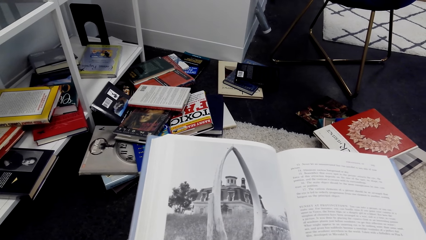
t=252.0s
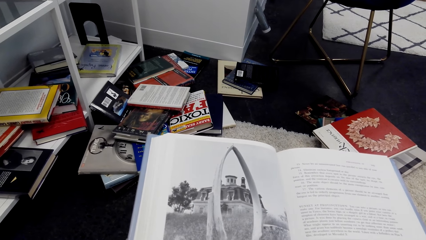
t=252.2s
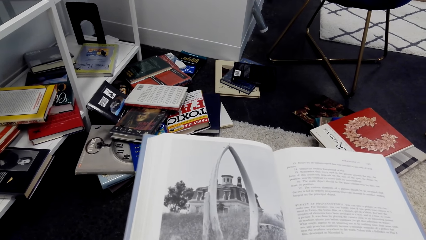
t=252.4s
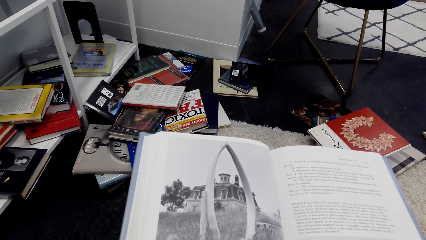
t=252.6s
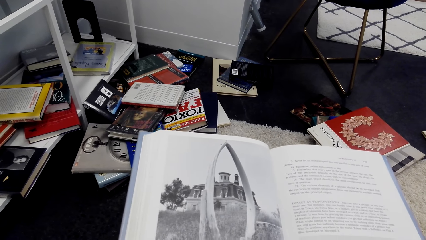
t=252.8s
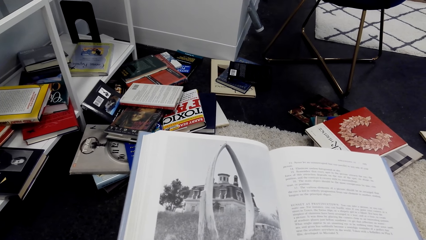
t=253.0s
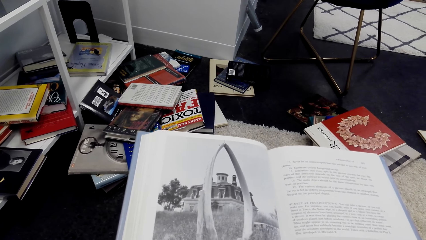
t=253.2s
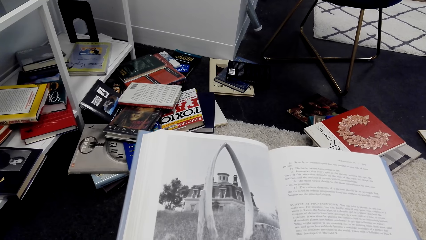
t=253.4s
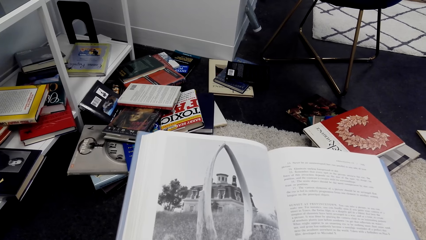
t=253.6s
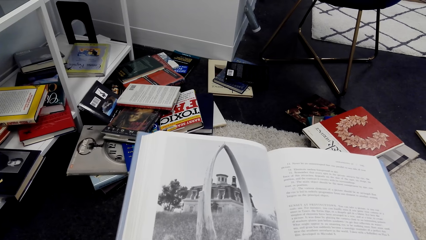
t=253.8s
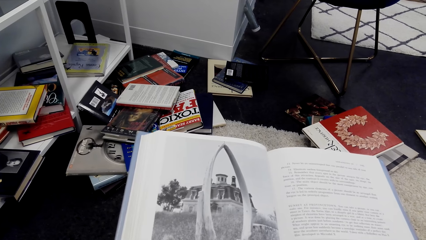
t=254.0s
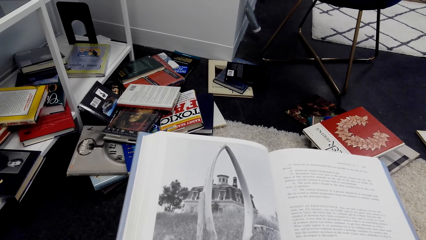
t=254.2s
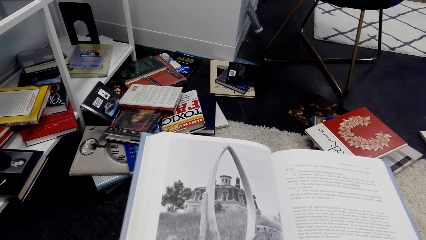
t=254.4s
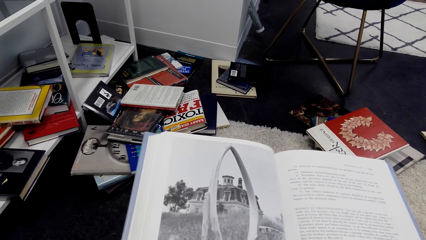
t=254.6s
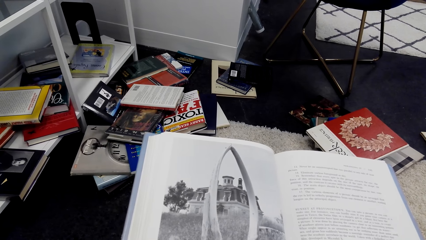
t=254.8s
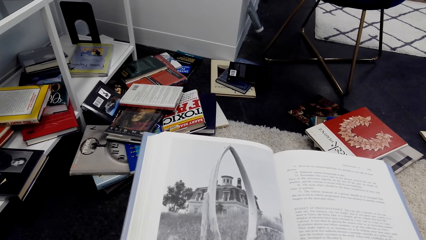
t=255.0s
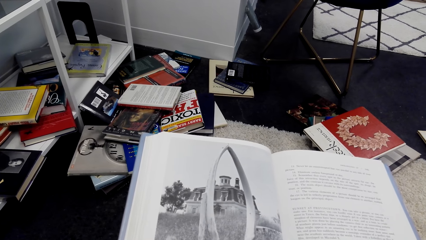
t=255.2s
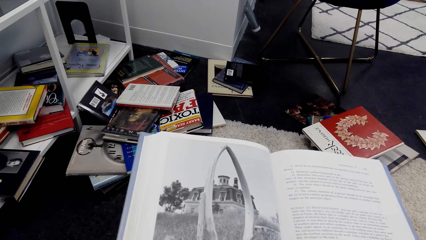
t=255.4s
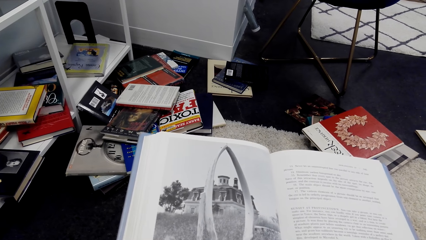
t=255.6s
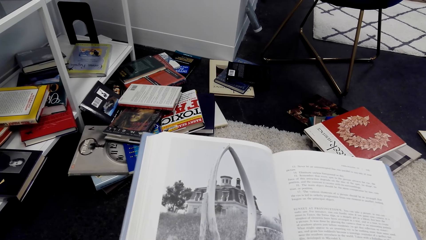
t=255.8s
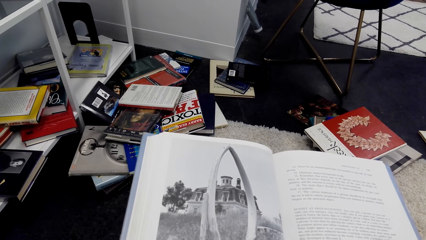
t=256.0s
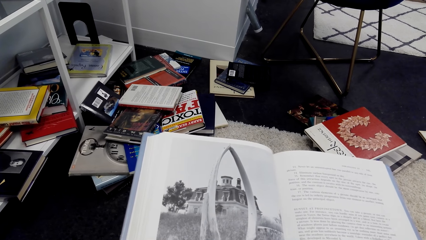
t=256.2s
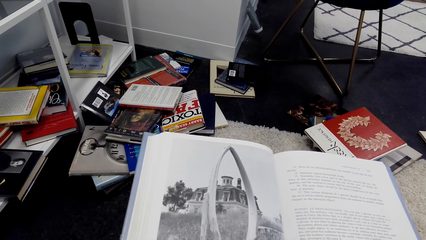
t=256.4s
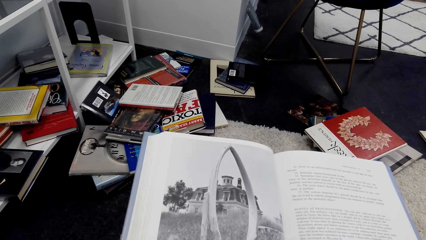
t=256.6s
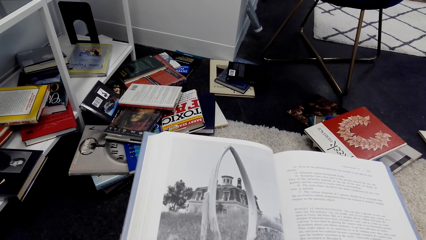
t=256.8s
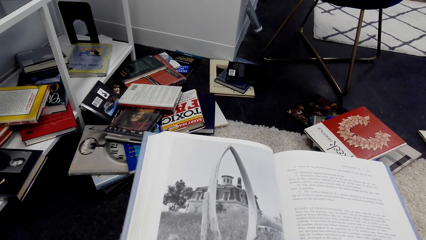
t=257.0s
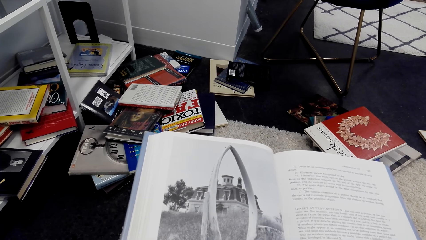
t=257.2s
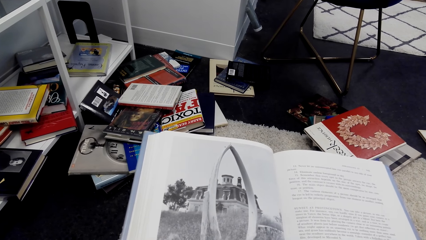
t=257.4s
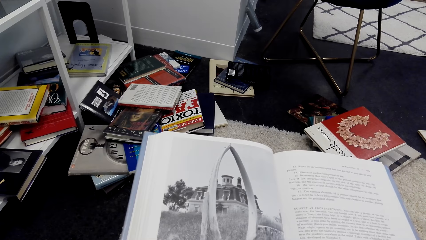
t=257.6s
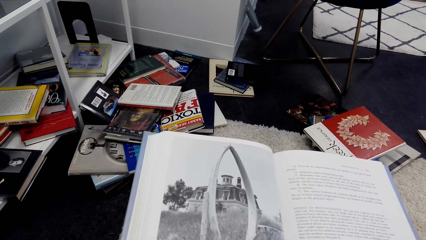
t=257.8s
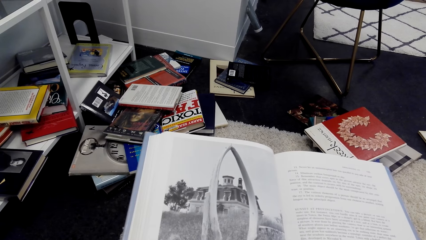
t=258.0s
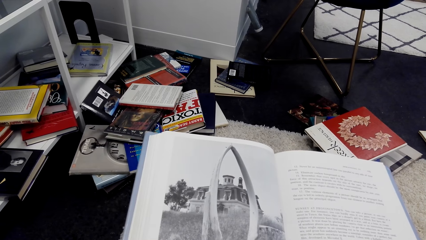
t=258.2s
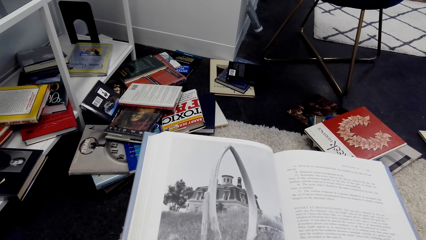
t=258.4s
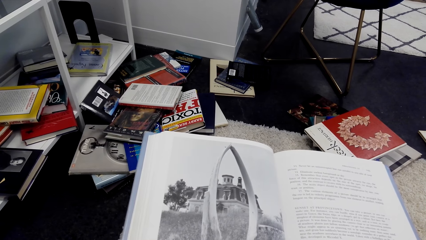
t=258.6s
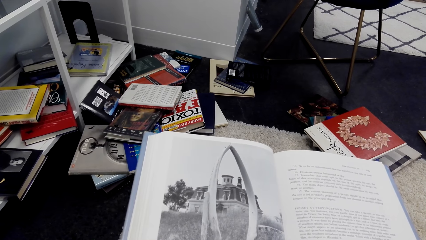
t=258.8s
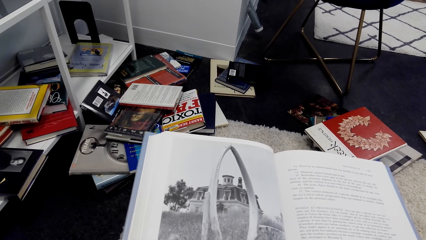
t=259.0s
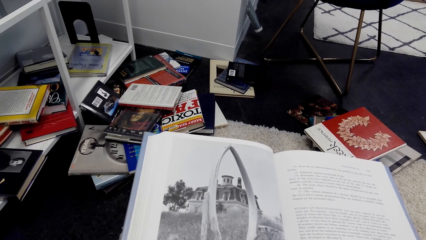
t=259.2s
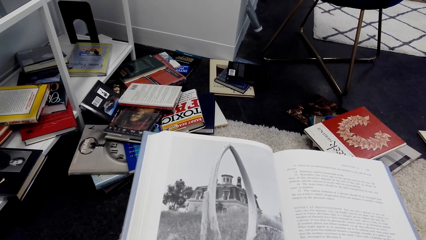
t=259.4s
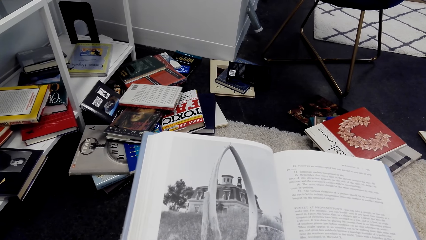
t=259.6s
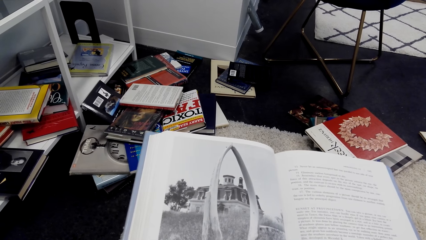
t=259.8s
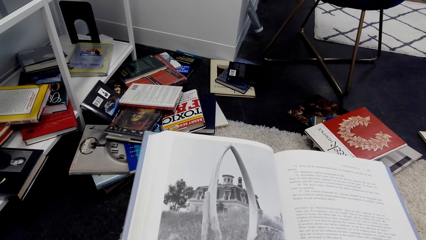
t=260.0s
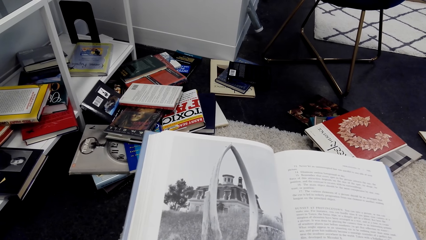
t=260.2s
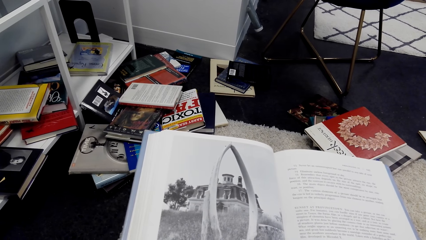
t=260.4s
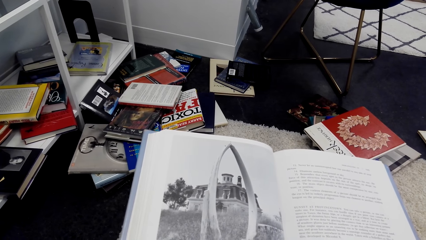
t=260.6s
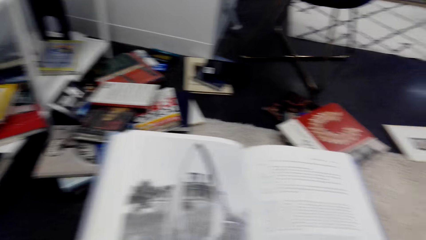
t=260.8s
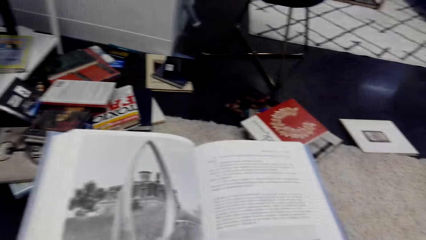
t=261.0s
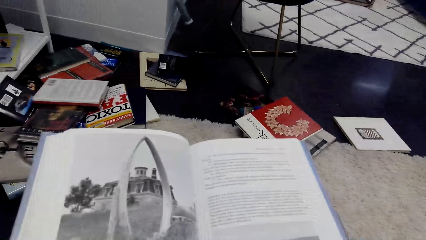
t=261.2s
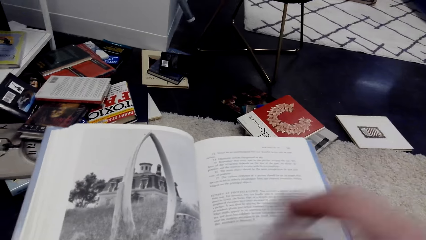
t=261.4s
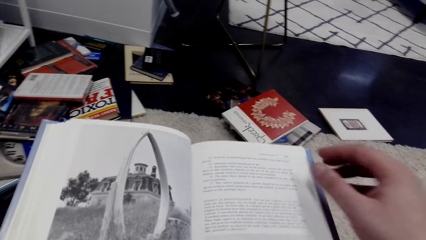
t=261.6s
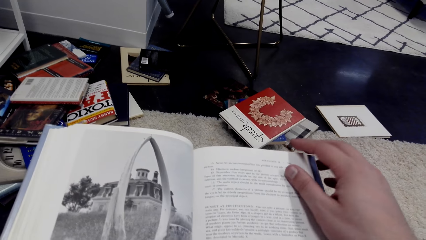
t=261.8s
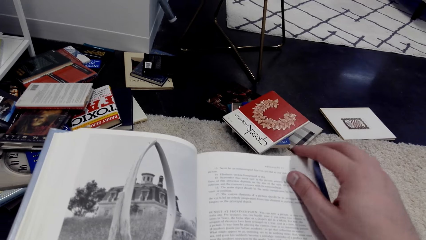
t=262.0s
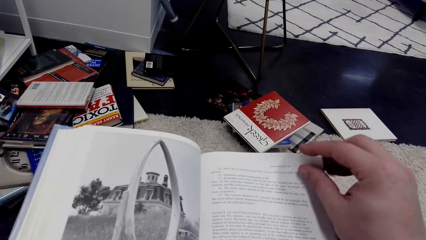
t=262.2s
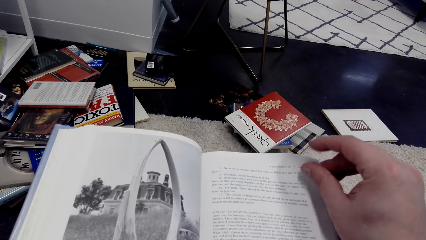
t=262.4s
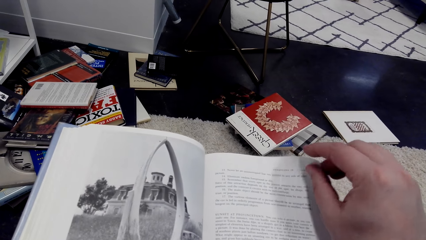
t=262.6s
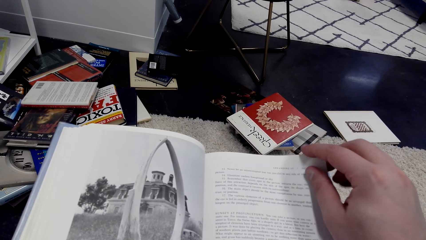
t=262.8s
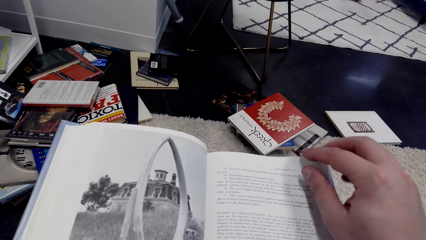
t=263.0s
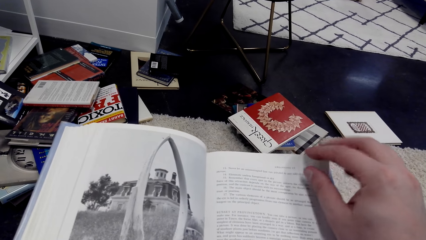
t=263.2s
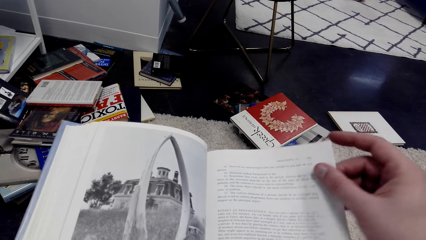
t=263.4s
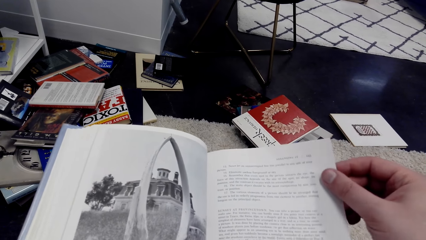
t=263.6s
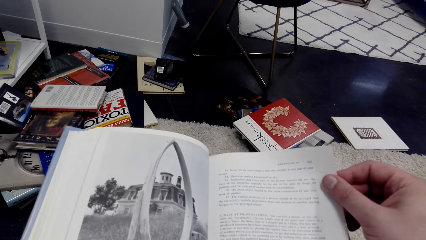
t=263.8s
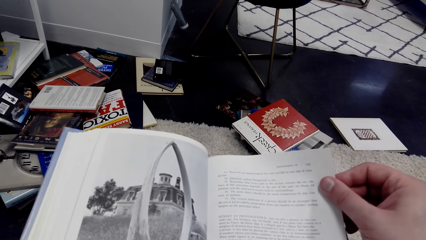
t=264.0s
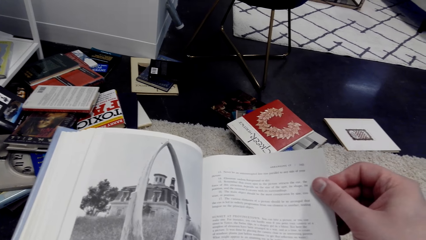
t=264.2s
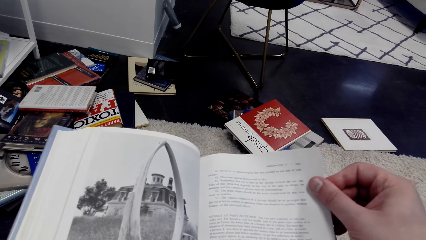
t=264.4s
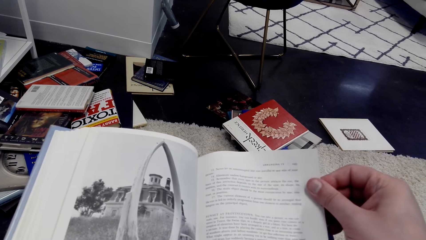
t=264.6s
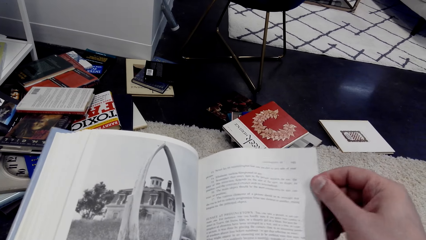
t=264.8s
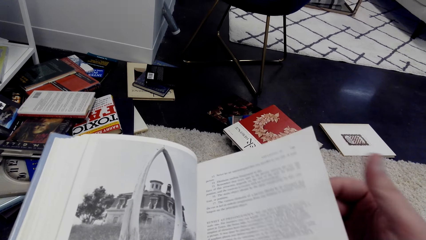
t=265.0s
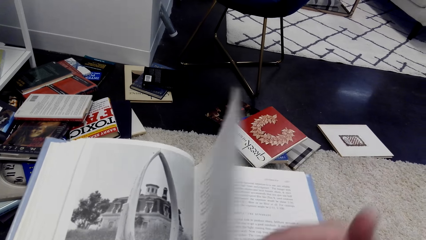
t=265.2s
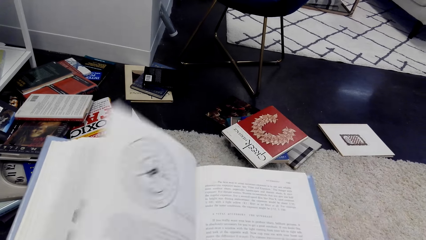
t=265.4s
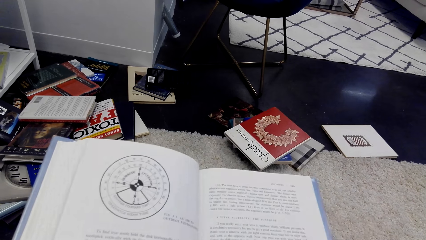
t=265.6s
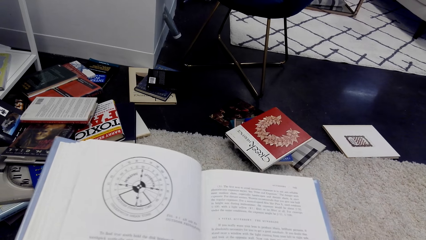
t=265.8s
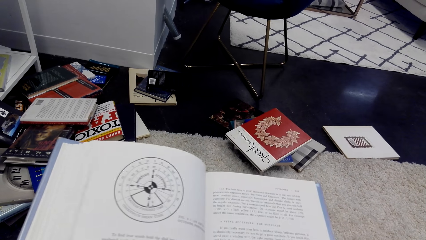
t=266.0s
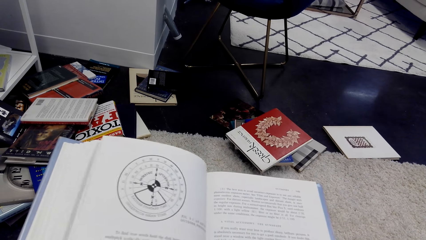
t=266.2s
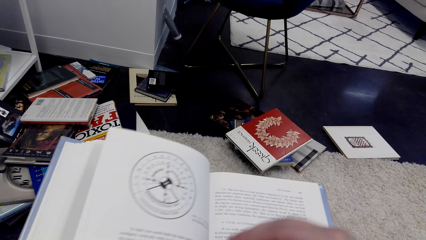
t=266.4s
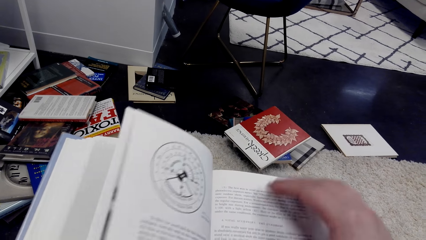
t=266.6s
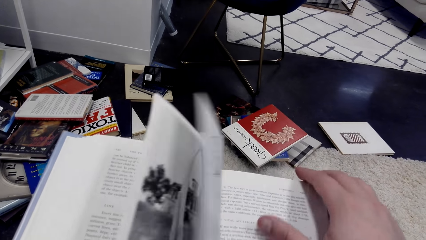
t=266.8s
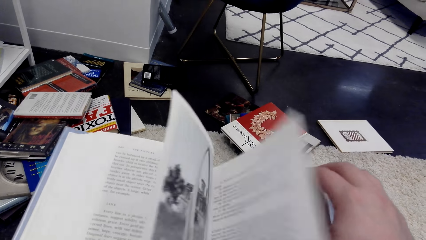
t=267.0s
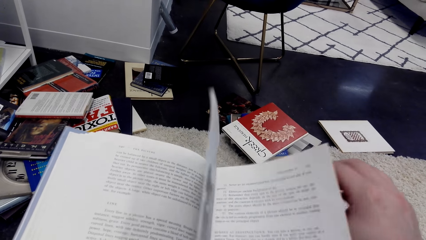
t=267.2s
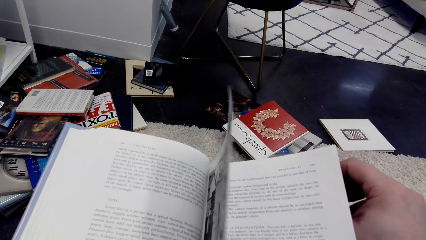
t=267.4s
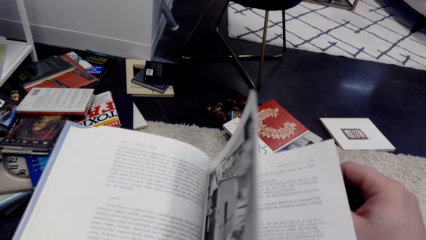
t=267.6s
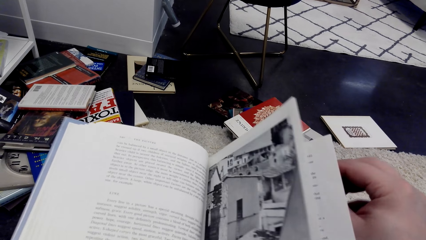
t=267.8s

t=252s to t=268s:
The camera wearer opens the page.
